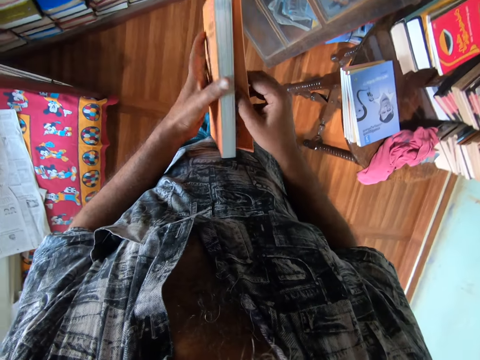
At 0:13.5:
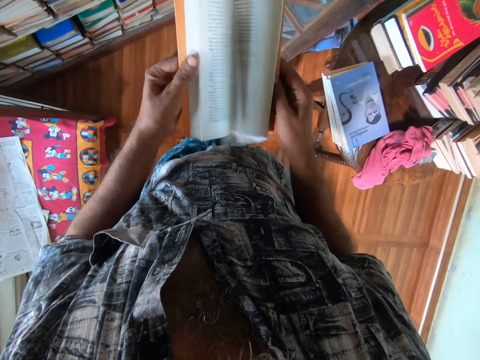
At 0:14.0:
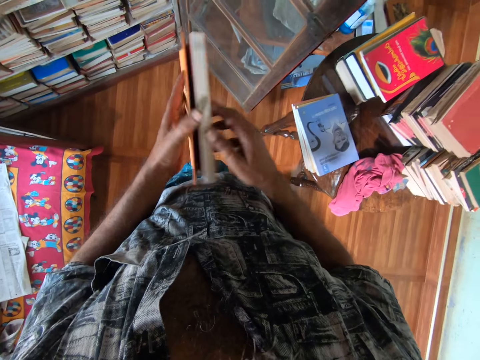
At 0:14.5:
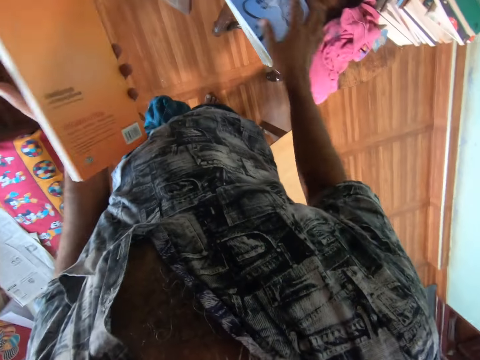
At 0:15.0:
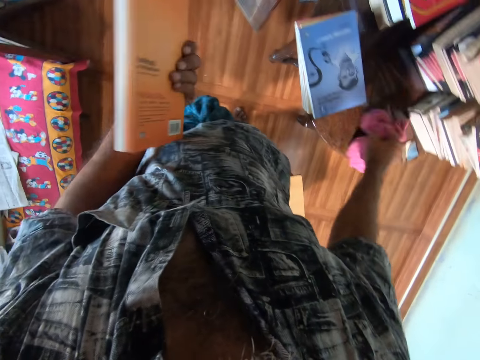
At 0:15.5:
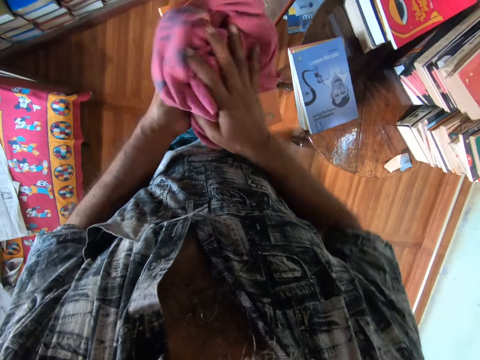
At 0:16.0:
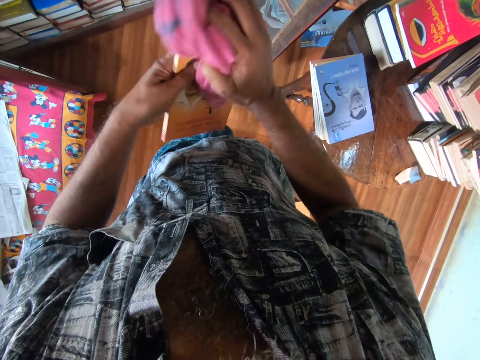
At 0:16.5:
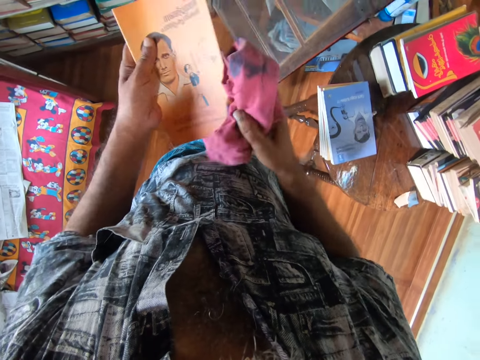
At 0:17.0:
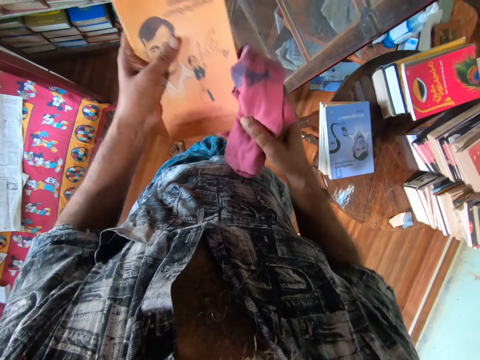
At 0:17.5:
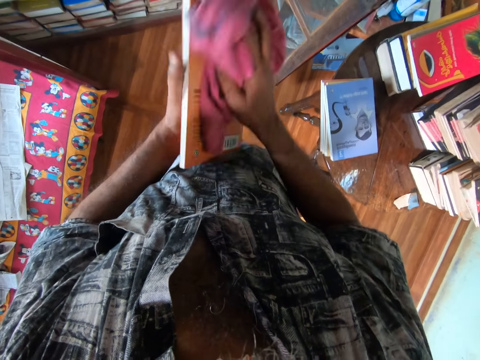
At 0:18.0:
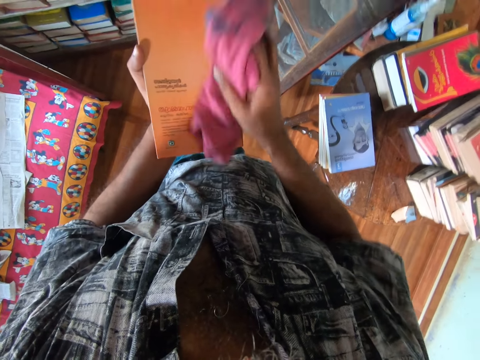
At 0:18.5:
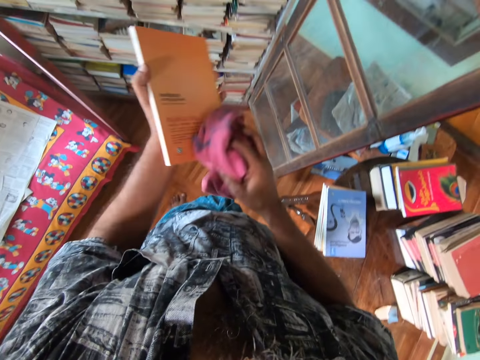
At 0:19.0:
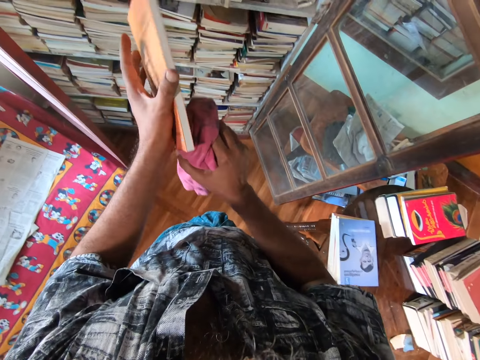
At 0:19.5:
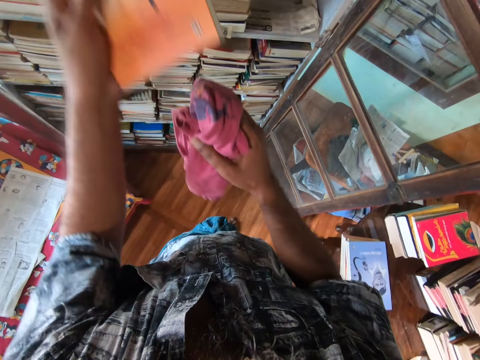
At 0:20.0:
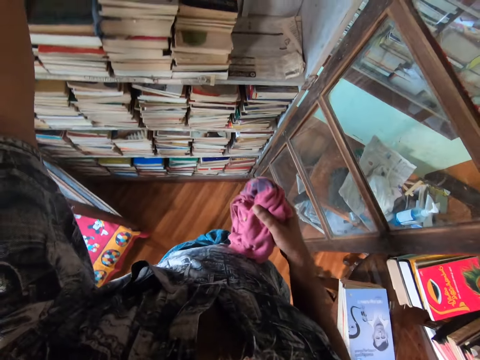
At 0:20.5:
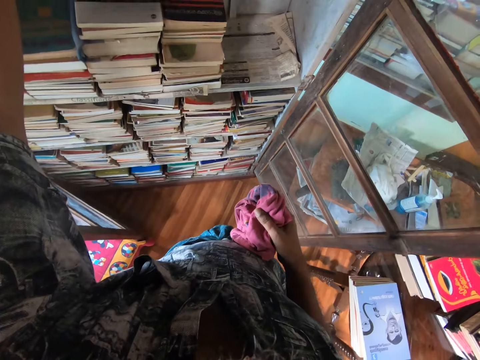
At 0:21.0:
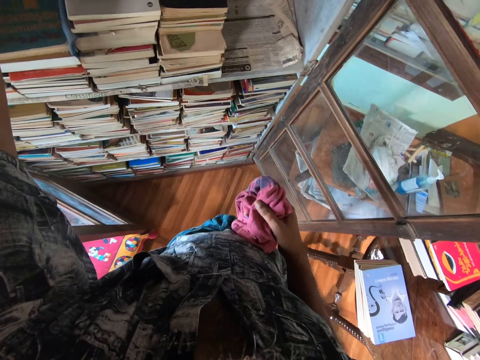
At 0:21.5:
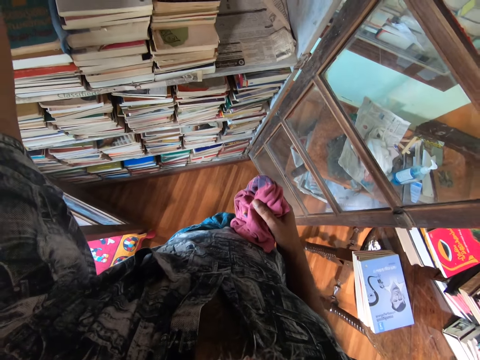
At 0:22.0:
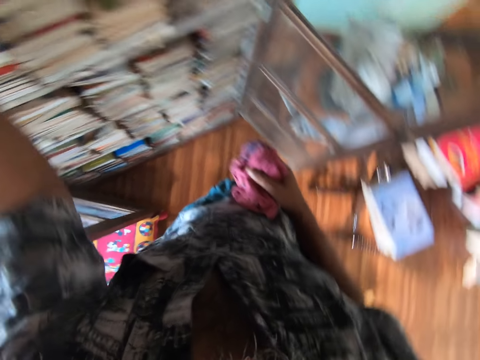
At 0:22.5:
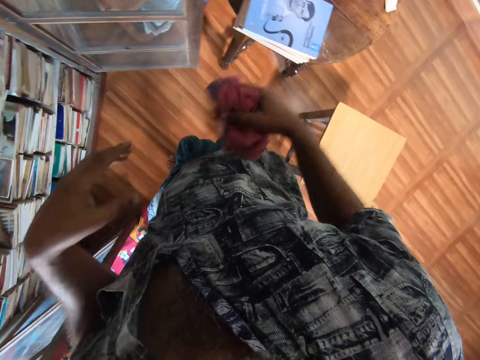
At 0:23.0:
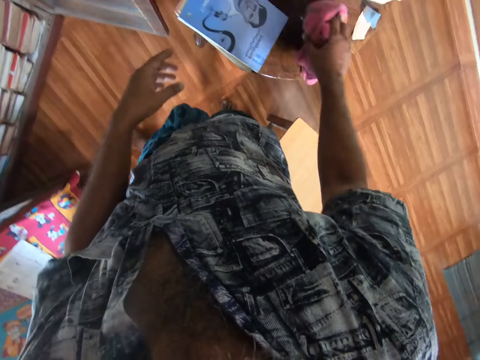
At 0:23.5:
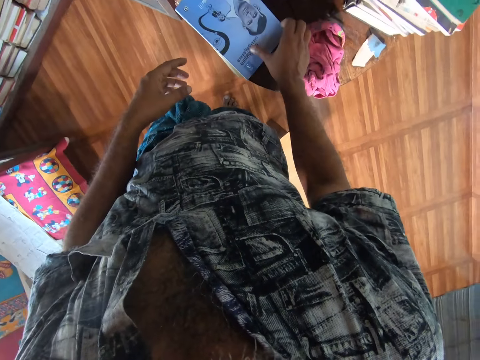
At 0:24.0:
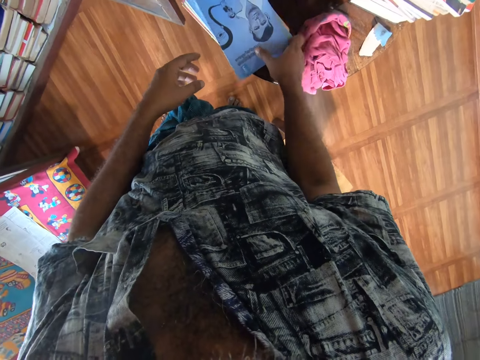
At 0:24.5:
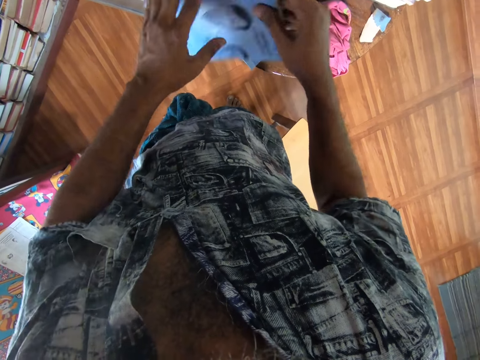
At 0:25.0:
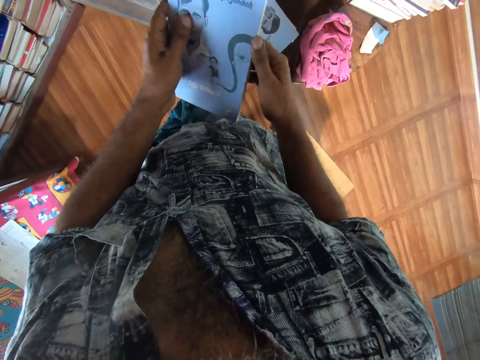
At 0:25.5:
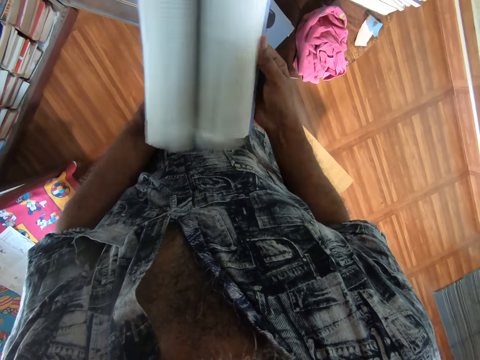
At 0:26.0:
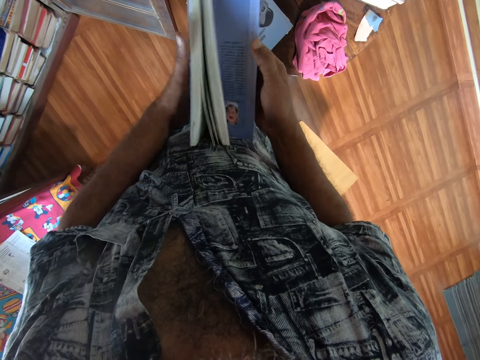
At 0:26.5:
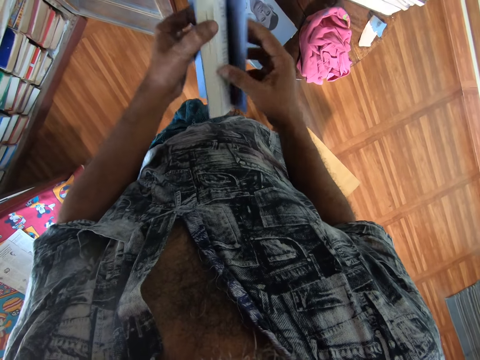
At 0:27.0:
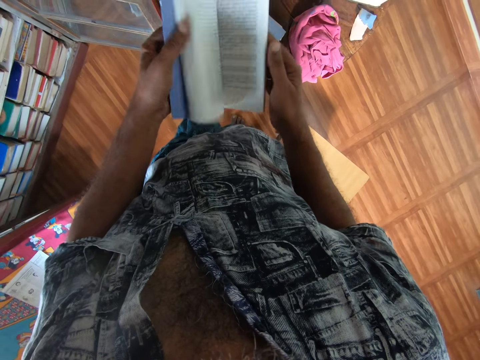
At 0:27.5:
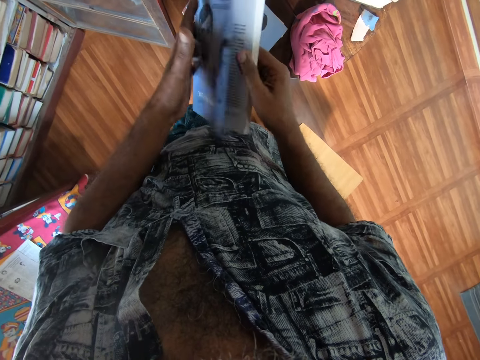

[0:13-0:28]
The camera wearer picks up a towel from the table. They wipe a book with the towel. They place the book on a cupboard shelf. They place the towel on the table. They pick up a book from the table. They flip the pages of the book.

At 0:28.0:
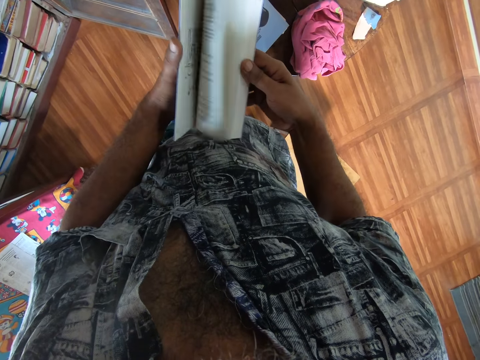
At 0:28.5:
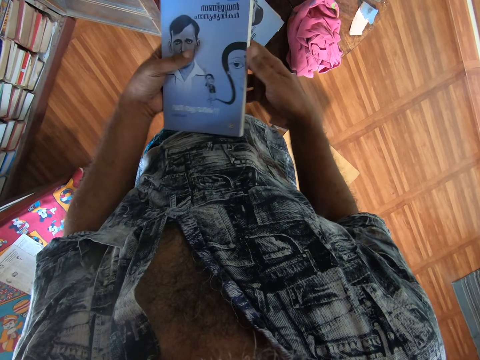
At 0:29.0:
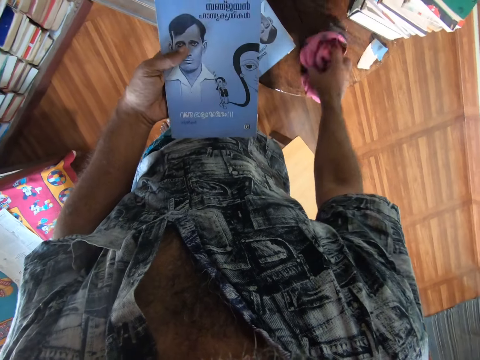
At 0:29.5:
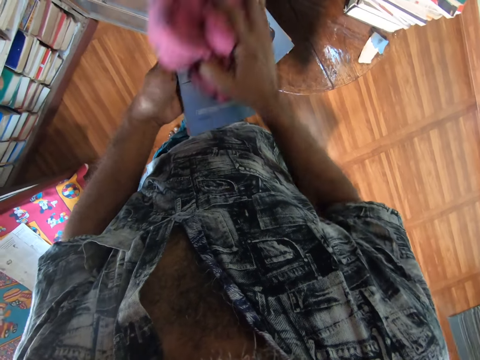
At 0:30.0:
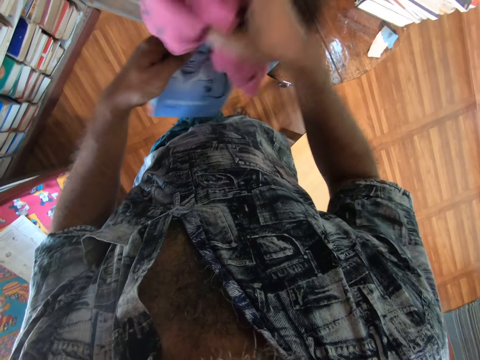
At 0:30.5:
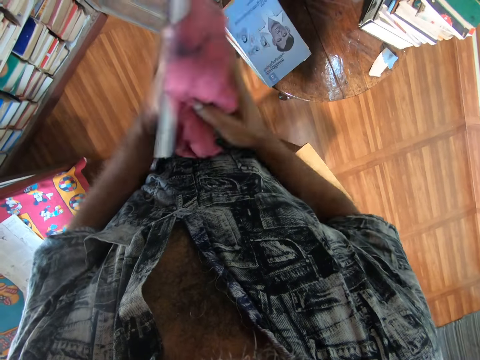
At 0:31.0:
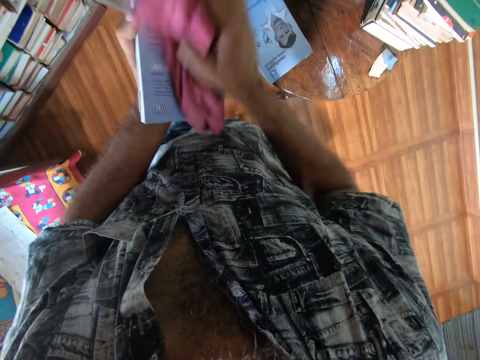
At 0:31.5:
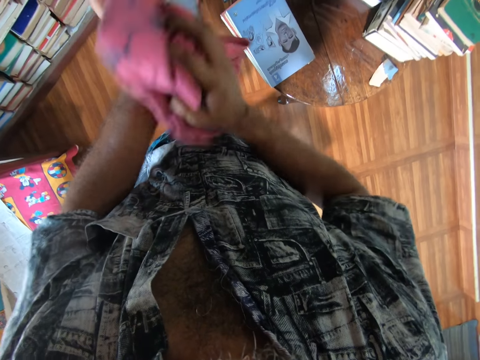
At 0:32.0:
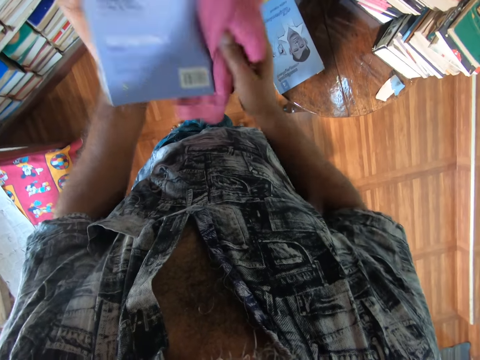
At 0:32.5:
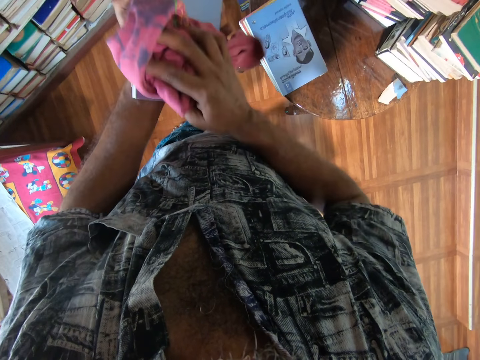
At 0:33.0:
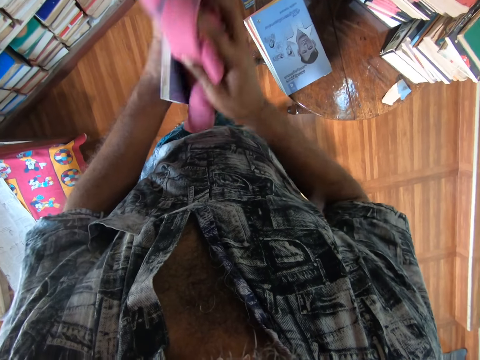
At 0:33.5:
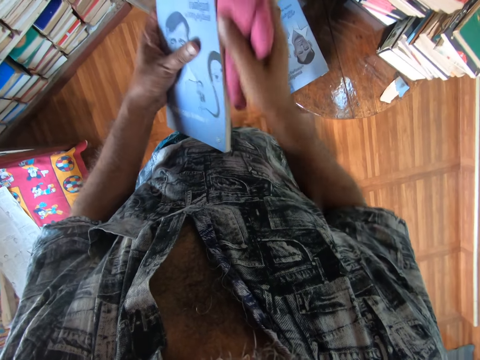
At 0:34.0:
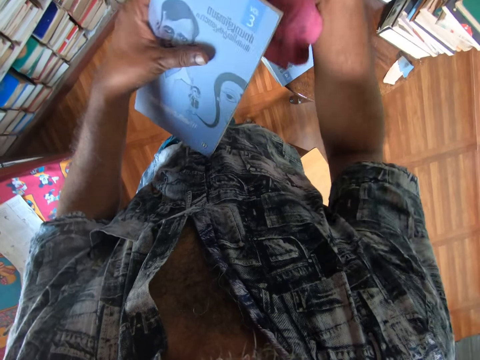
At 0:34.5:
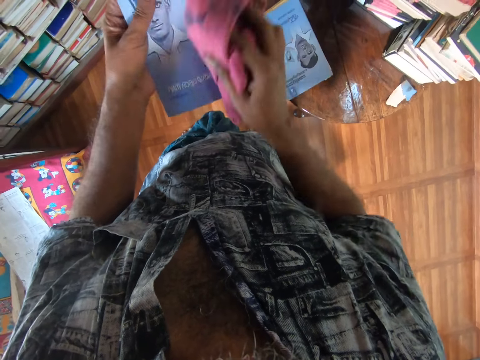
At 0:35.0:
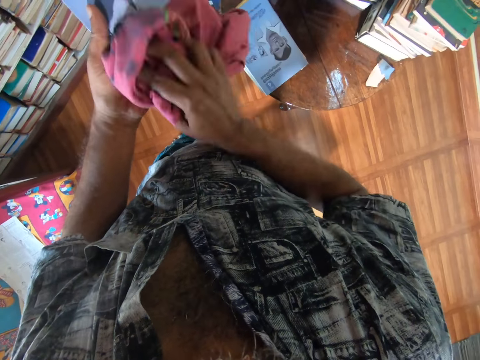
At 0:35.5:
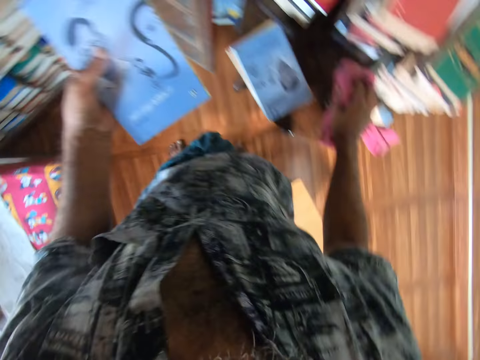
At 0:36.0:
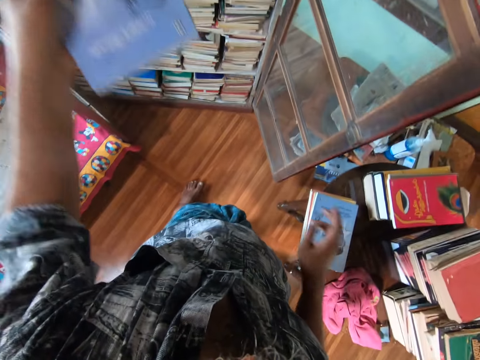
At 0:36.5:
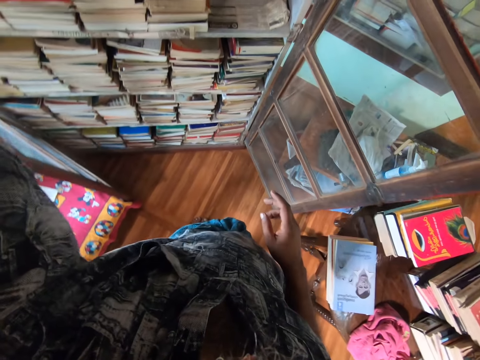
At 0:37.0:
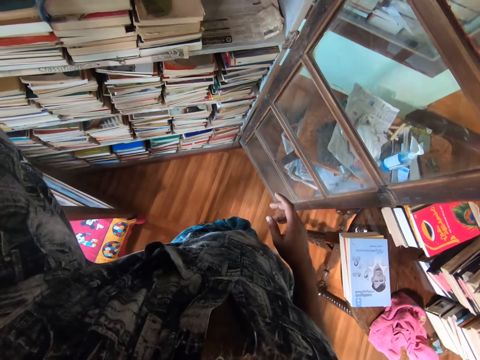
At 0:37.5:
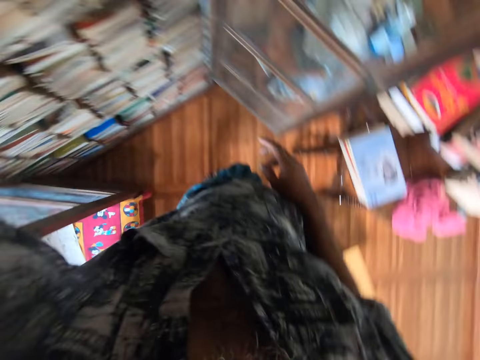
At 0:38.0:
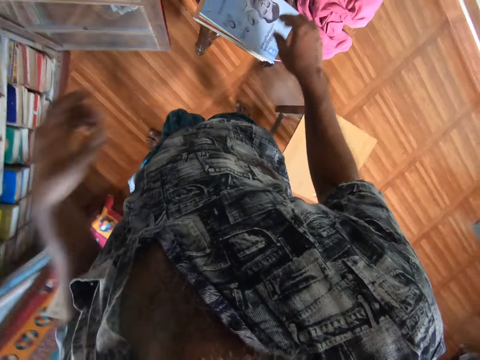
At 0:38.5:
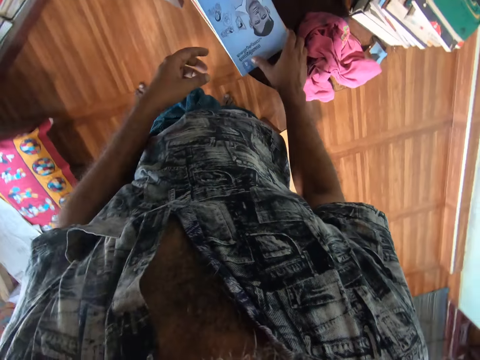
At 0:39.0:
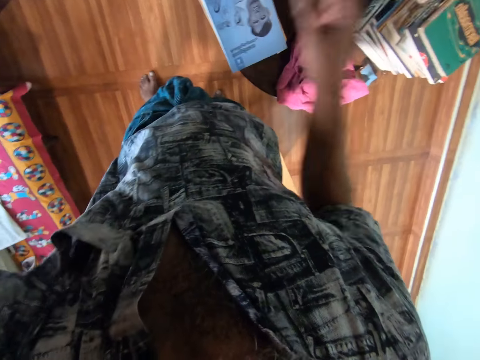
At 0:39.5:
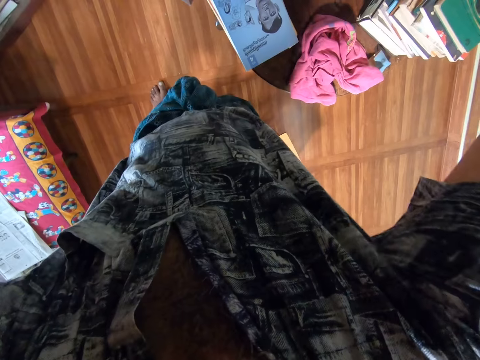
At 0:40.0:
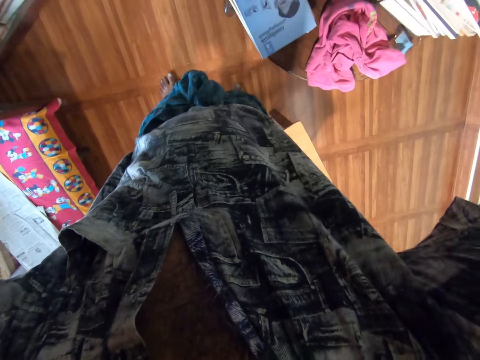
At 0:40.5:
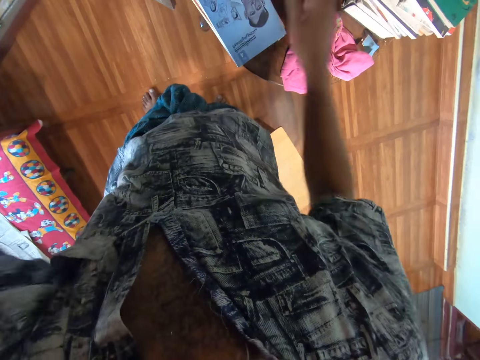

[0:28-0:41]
The camera wearer picks up the towel from the table. They wipe the book with the towel. They drop the towel on the table. They place the book on the cupboard shelf. They adjust the camera.
